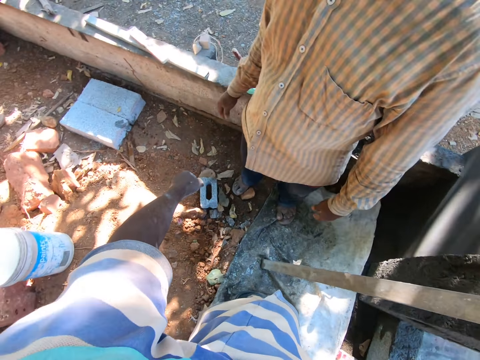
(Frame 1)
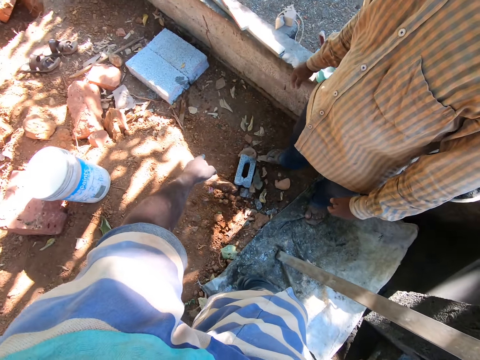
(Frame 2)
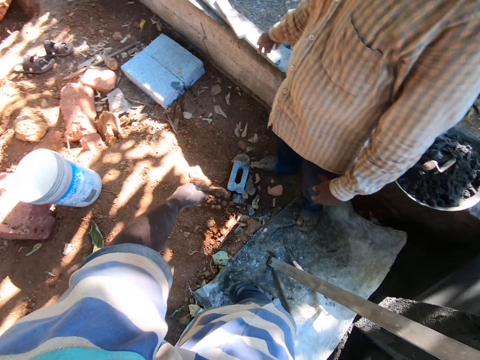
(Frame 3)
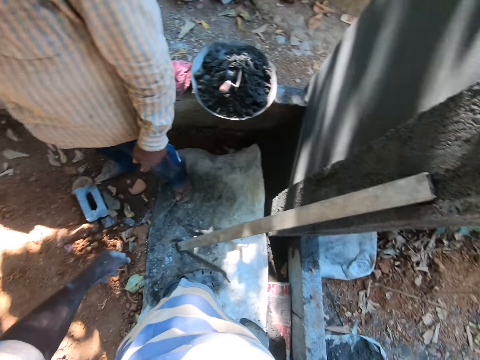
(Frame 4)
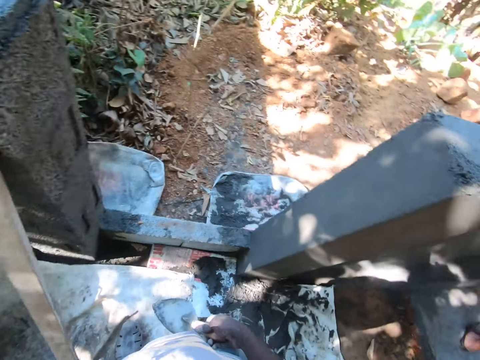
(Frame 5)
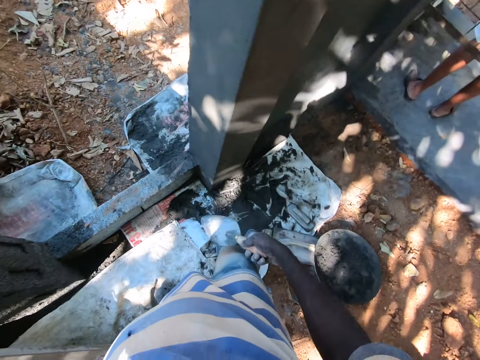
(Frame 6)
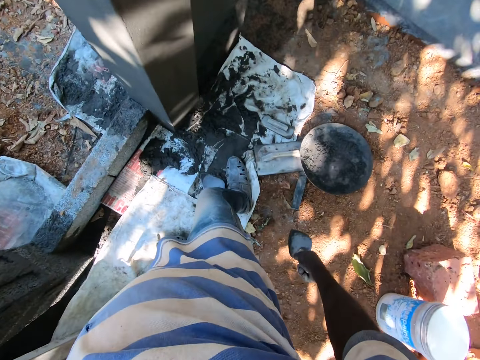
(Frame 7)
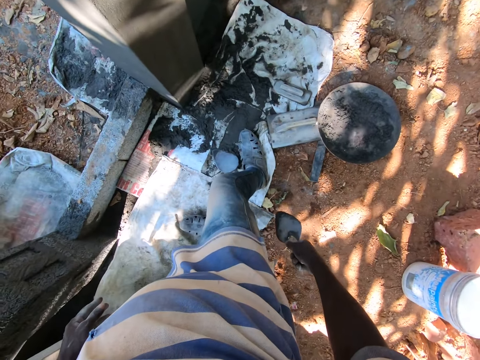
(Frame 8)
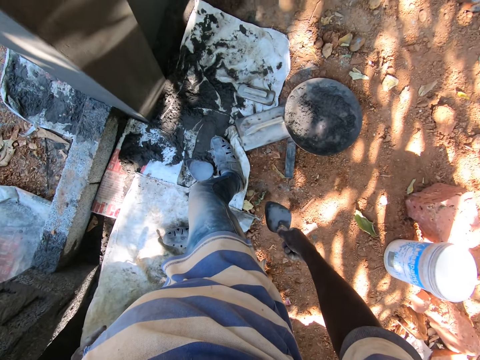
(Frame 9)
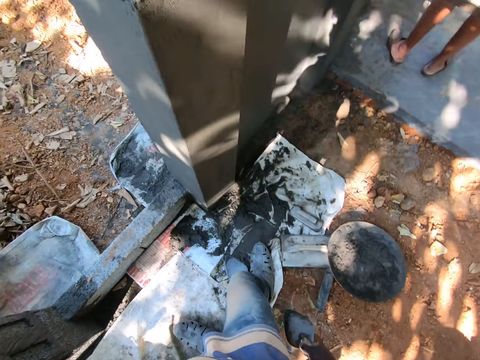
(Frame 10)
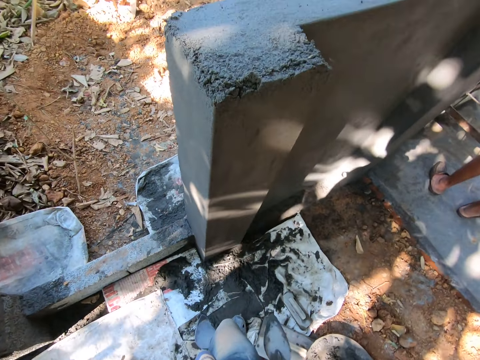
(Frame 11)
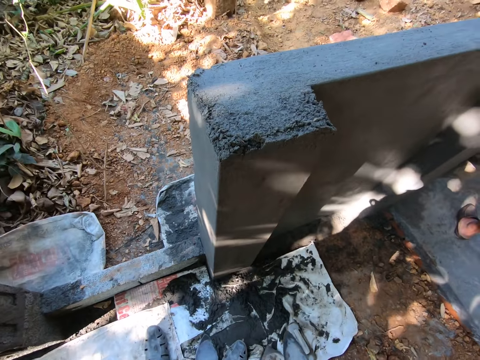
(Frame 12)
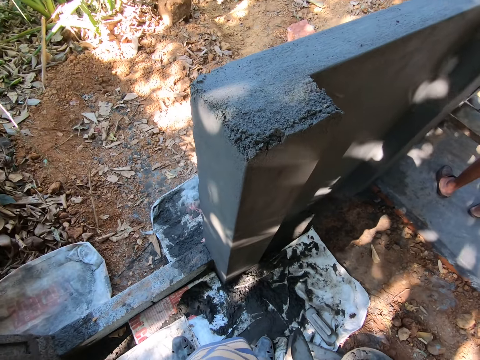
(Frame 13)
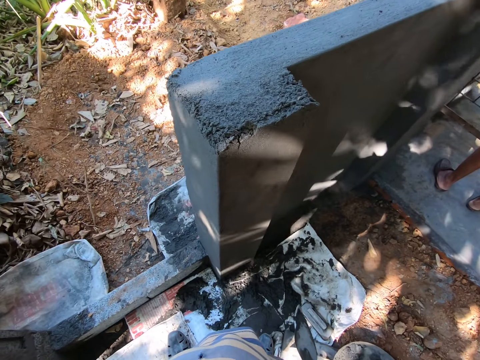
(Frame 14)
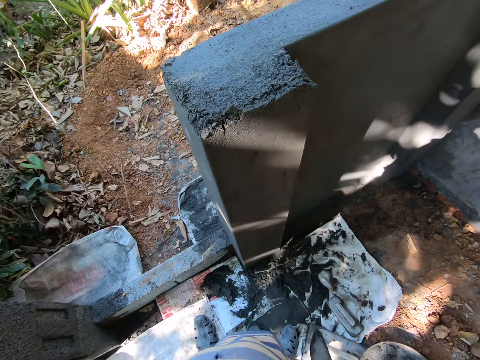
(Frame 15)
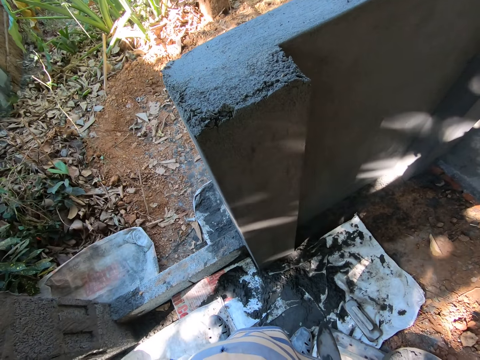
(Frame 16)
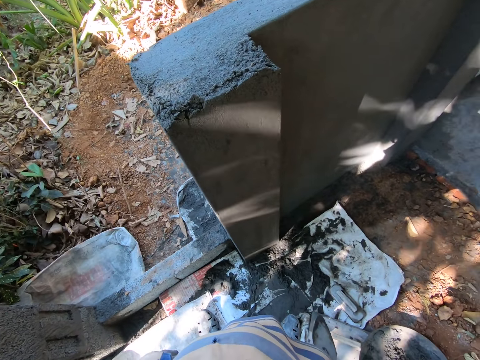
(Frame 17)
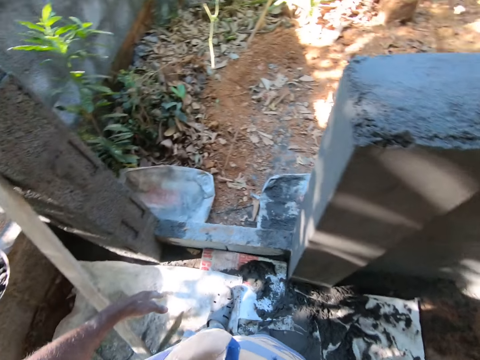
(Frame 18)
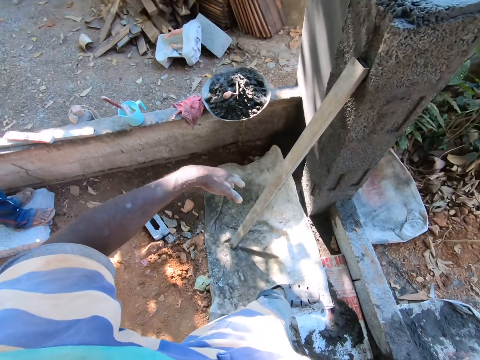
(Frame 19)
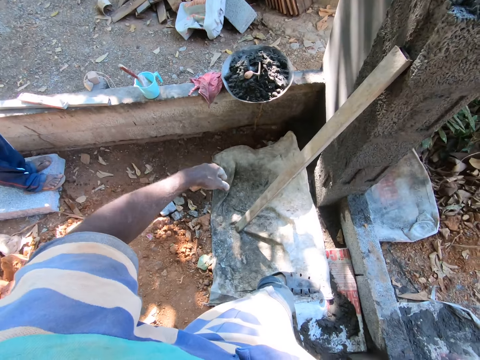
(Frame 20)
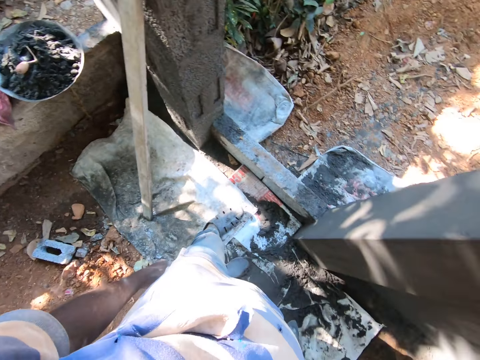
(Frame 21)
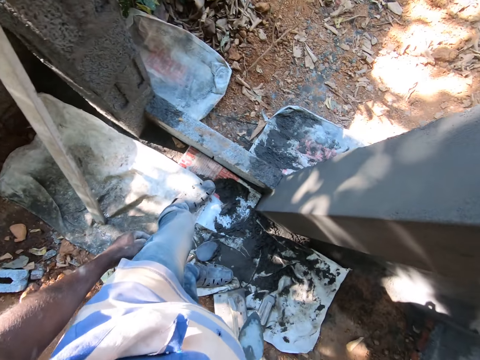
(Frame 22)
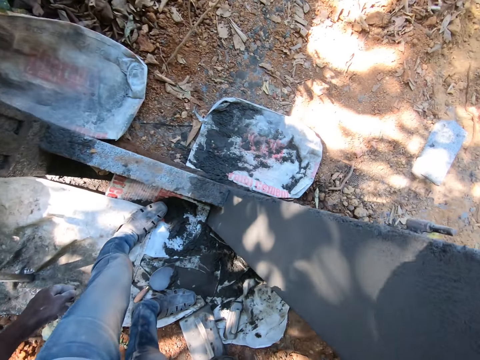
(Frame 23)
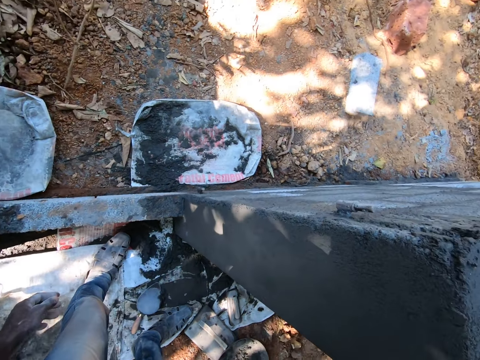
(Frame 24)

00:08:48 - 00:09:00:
The camera wearer holds a shovel on the hand.

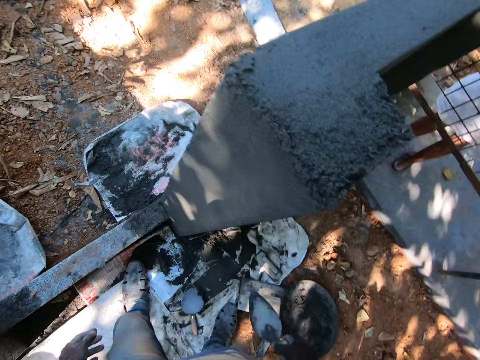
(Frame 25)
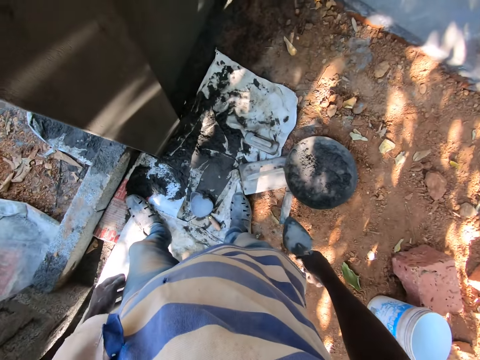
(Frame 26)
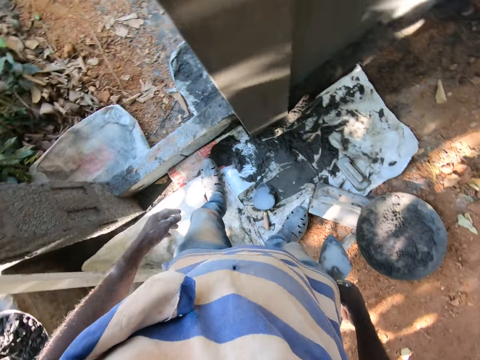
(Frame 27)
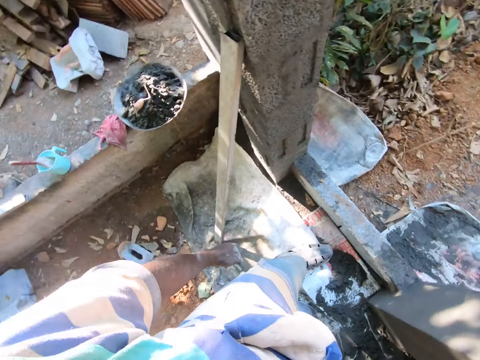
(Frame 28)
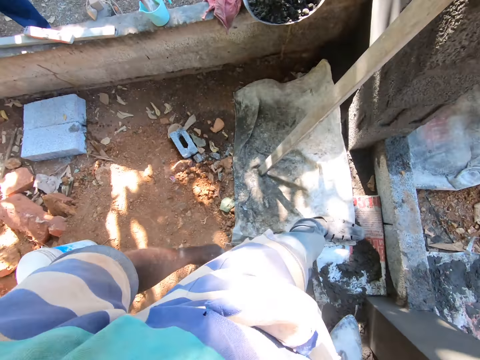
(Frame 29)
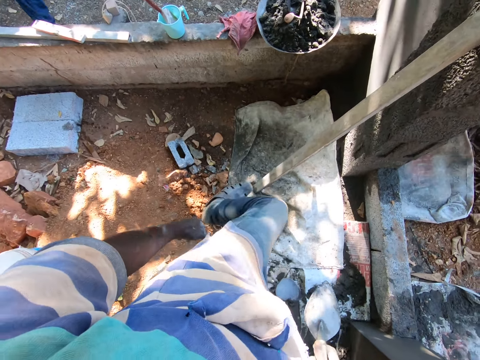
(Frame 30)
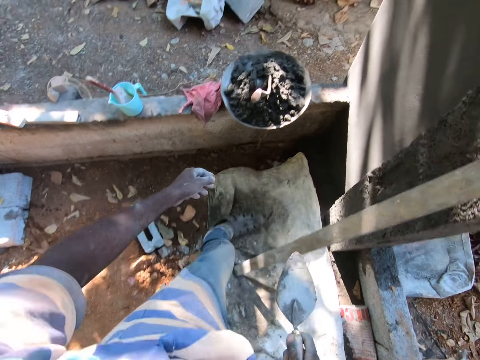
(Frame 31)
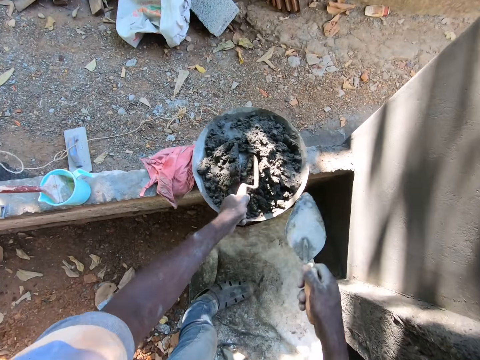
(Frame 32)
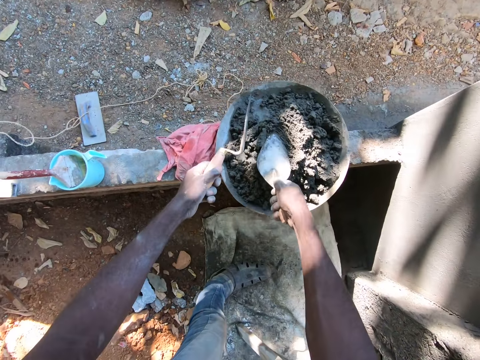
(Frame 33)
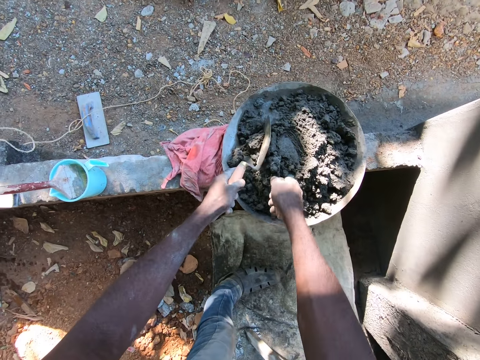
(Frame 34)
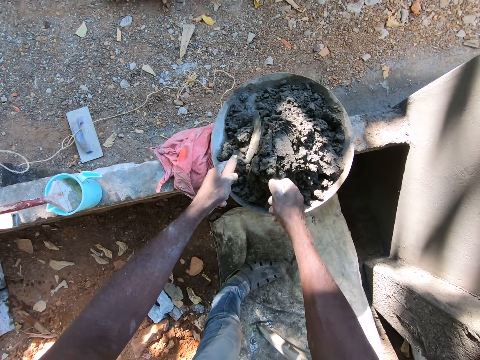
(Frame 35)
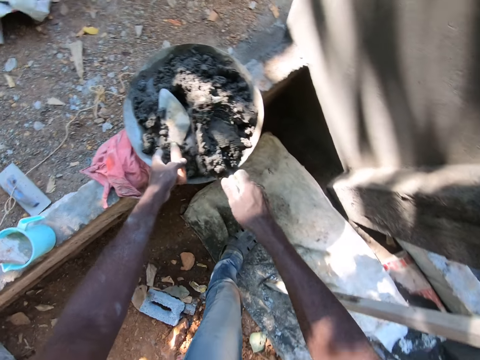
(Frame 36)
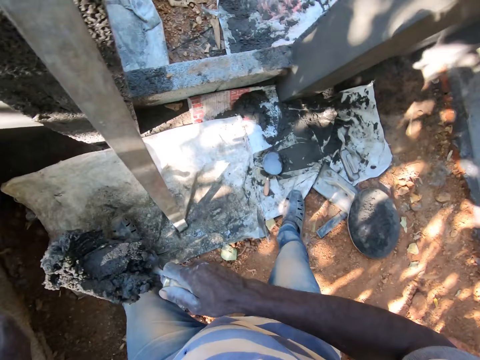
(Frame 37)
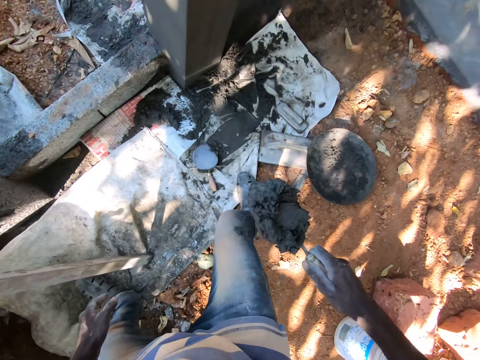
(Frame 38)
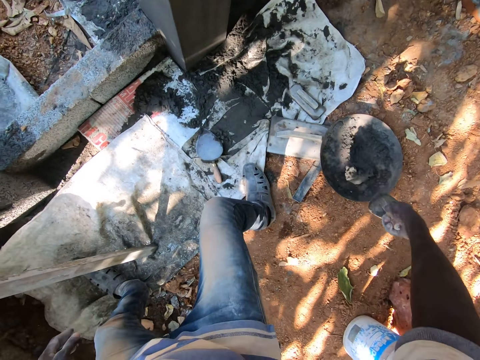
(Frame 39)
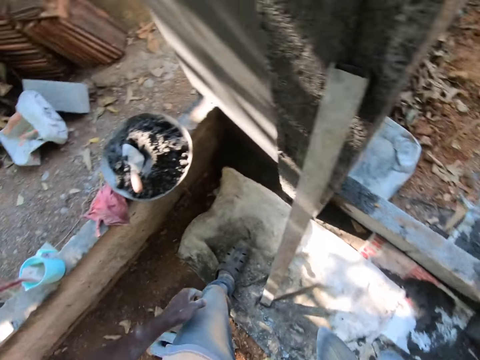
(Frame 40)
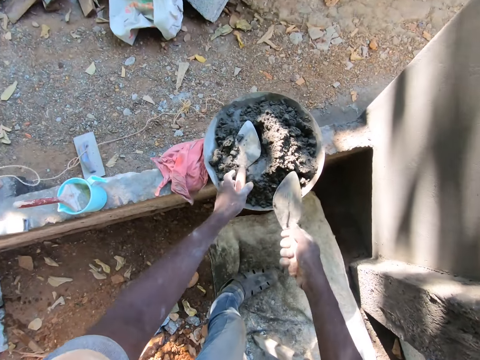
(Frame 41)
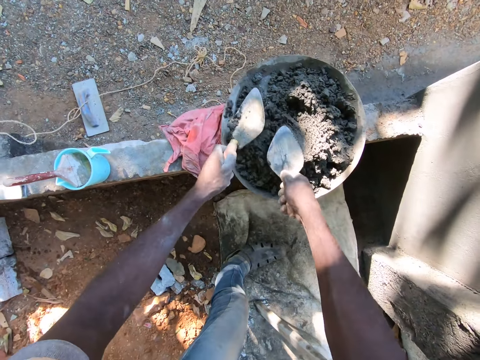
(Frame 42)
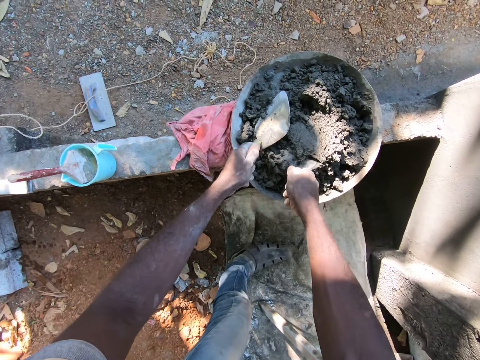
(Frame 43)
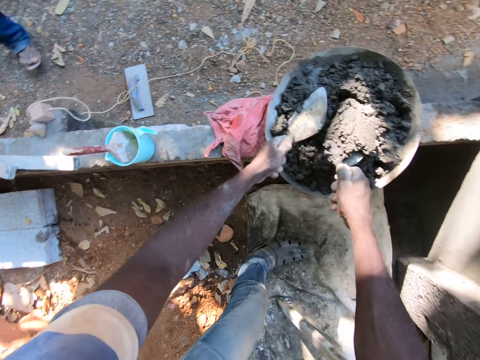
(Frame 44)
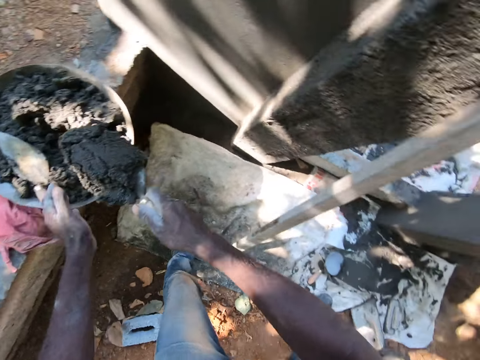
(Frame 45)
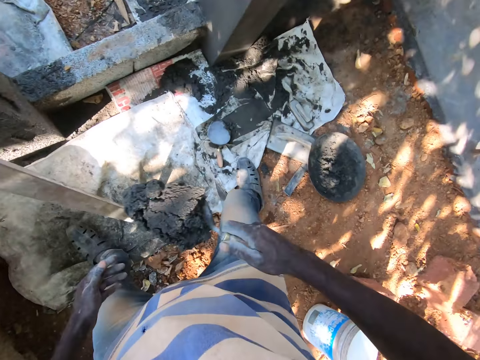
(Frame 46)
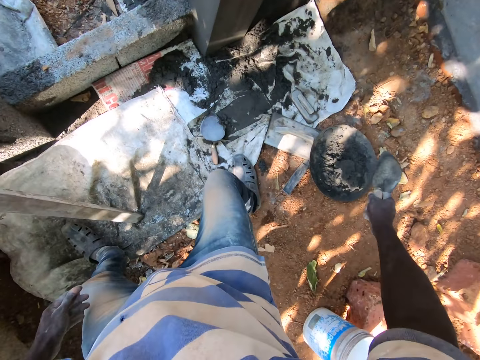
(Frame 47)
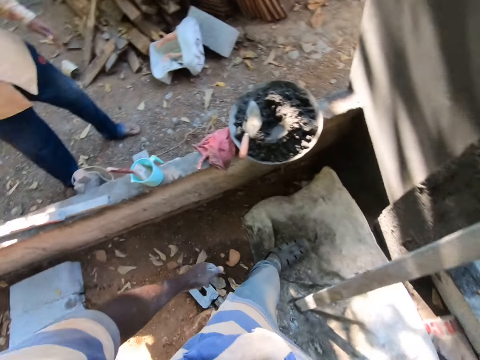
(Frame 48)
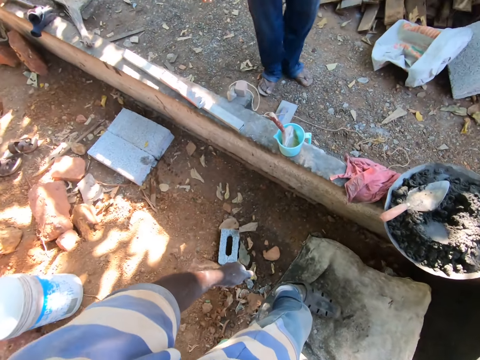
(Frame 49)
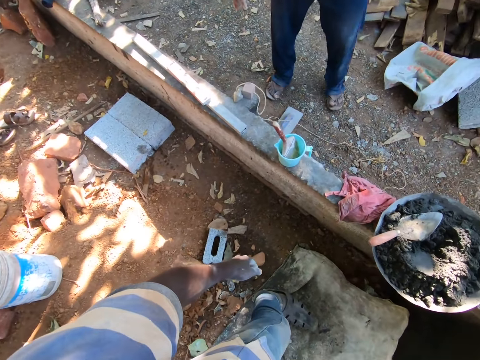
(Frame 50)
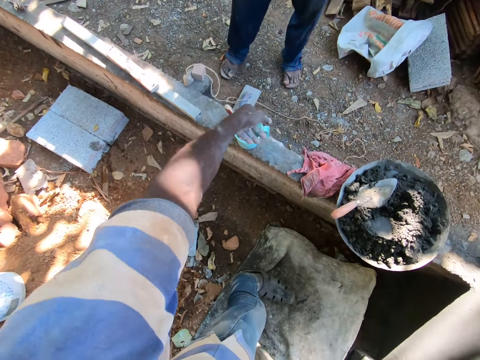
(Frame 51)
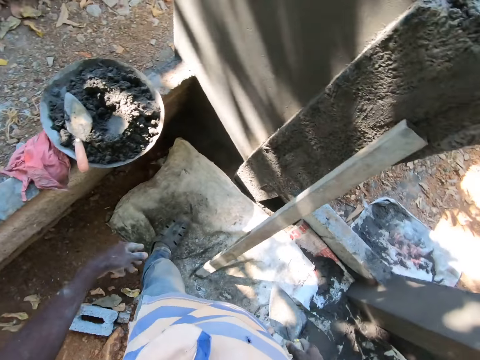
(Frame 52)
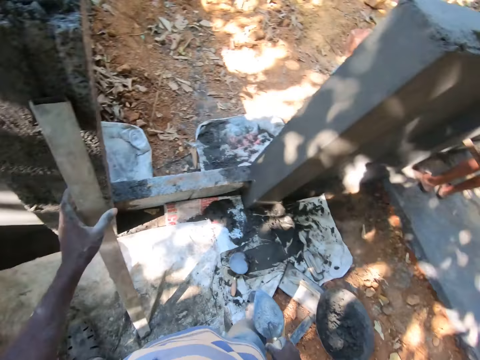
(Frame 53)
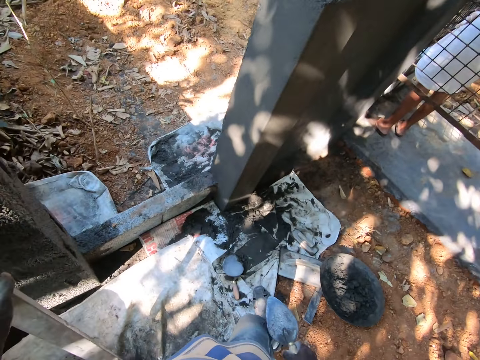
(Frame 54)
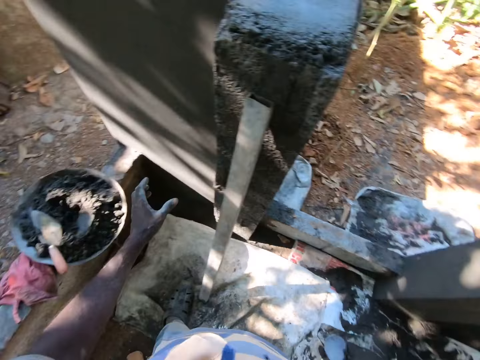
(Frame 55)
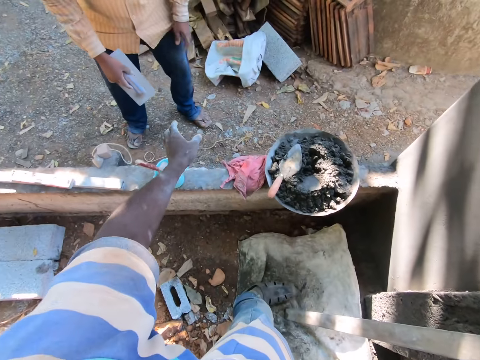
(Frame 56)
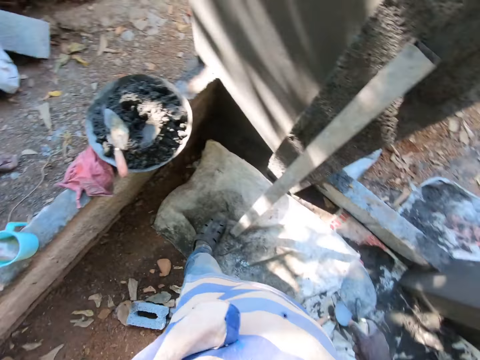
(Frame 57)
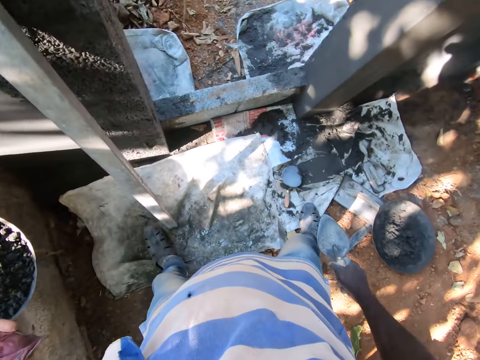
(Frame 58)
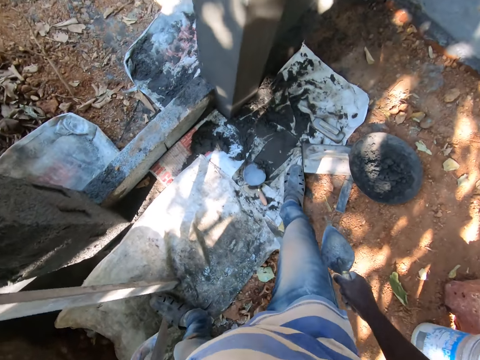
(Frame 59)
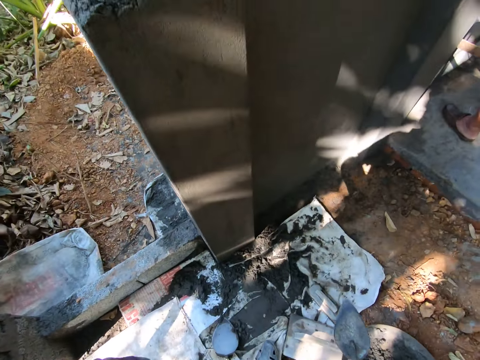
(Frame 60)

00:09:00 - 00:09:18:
The camera wearer makes a step. He picks the steel hand trowel from the pan with his left hand. He sorts the concrete in the pan with the steel hand trowels in his hands. He packs some concrete from the pan with the steel hand trowel in his right hand. He pours the concrete on the steel hand trowel in his right hand into a pan on the ground. He picks the steel hand trowel from the pan with his left hand. He sorts the concrete in the pan with the steel hand trowels in his hands. He packs some concrete from the pan with the steel hand trowel in his right hand. He pours the concrete on the steel hand trowel in his right hand into the pan on the ground. He interacts with the man. He flaps the hand. He repositions the metal pipe against the wall with his left hand. He picks a metal rod and hits the metal rod on the ground. The man hands the concrete finishing tool to the camera wearer. The camera wearer collects a levelling trowel from the man with his left hand.
